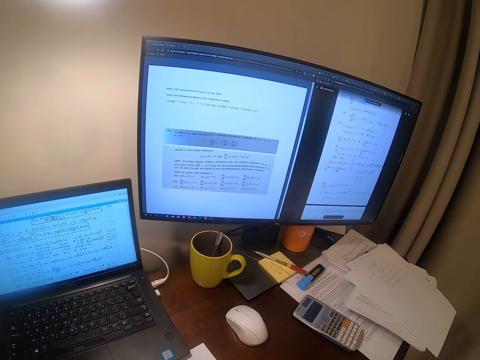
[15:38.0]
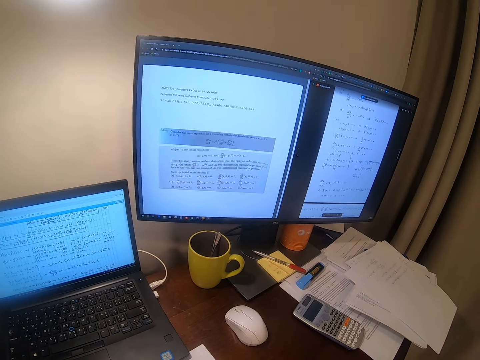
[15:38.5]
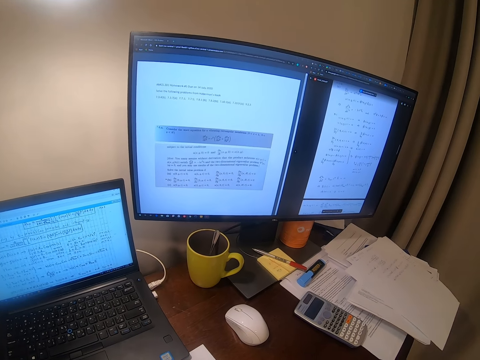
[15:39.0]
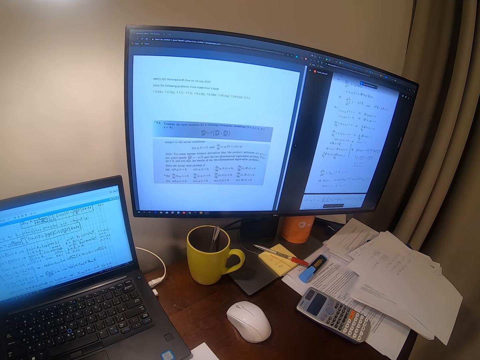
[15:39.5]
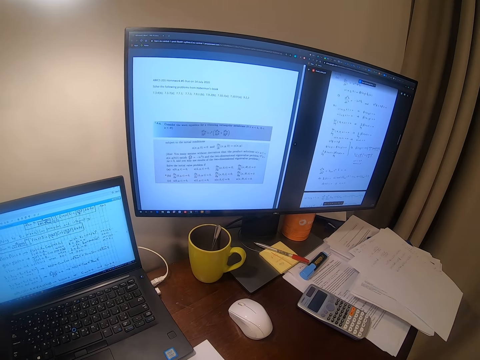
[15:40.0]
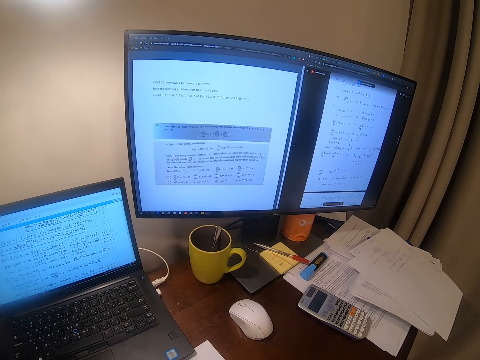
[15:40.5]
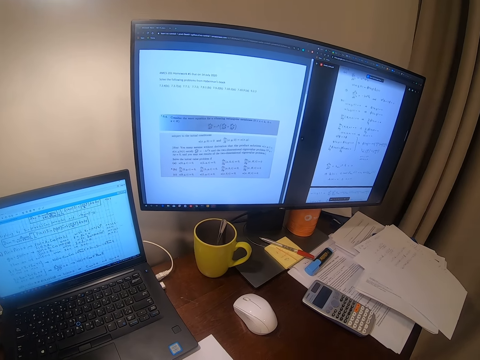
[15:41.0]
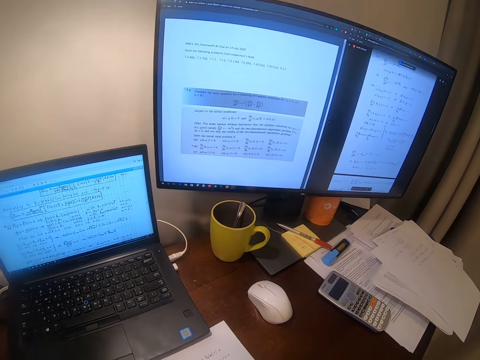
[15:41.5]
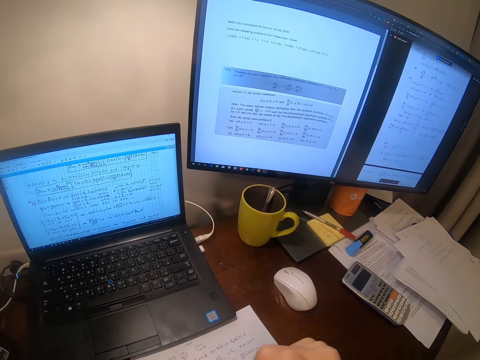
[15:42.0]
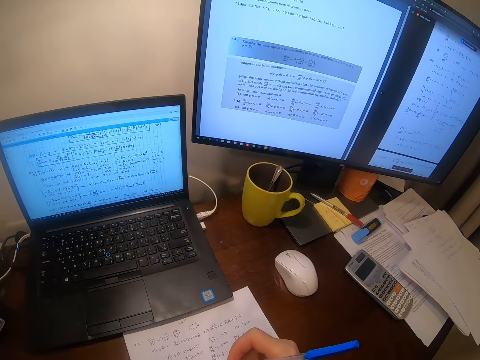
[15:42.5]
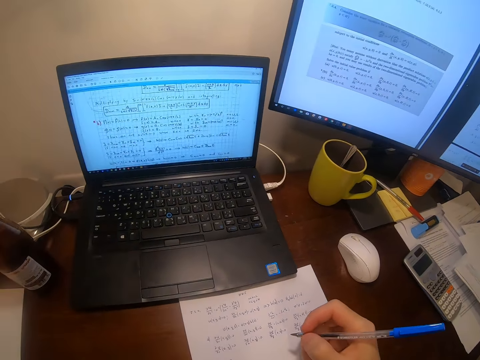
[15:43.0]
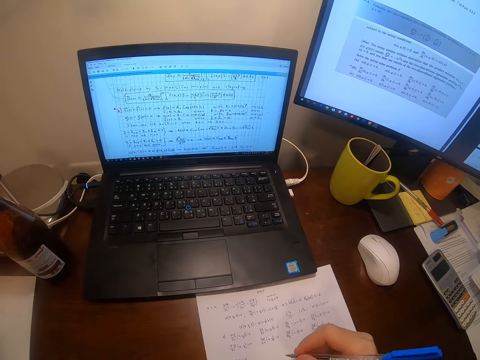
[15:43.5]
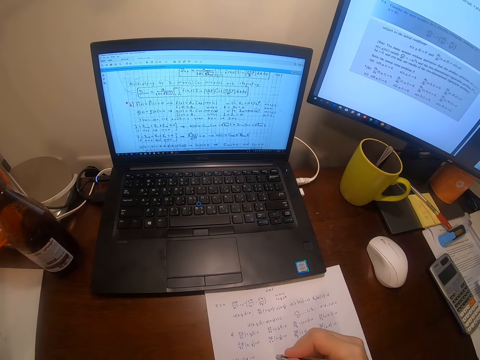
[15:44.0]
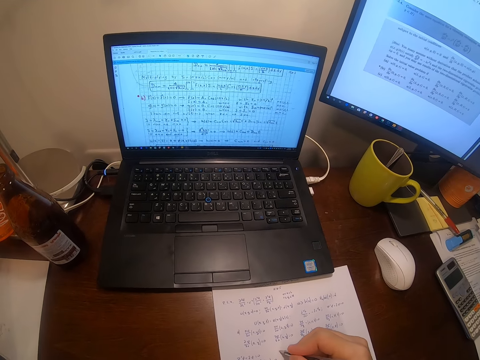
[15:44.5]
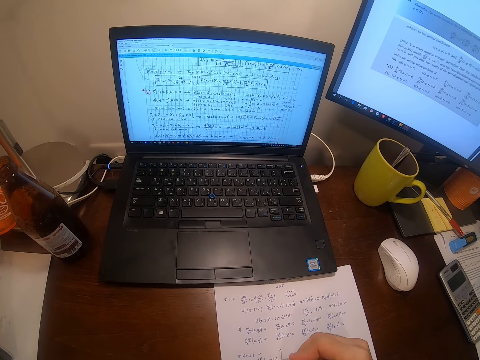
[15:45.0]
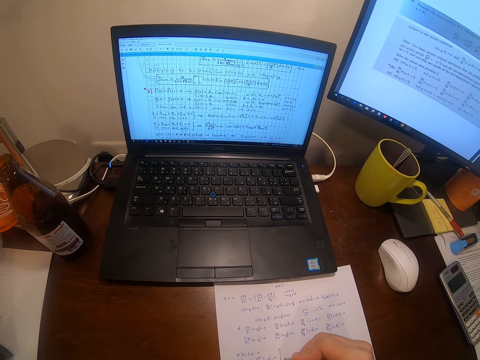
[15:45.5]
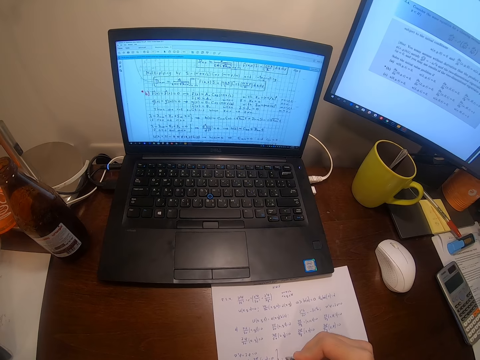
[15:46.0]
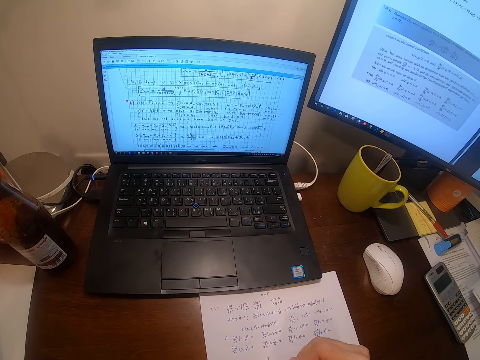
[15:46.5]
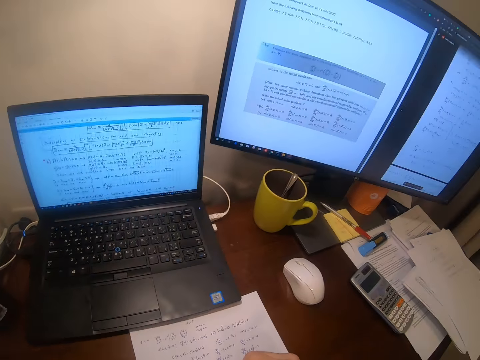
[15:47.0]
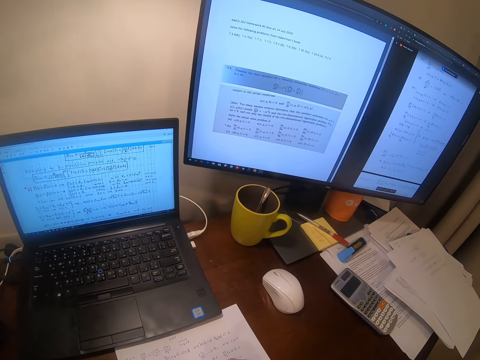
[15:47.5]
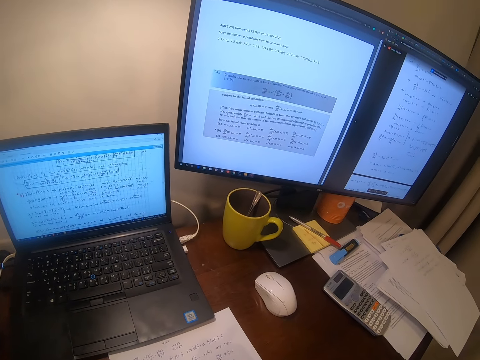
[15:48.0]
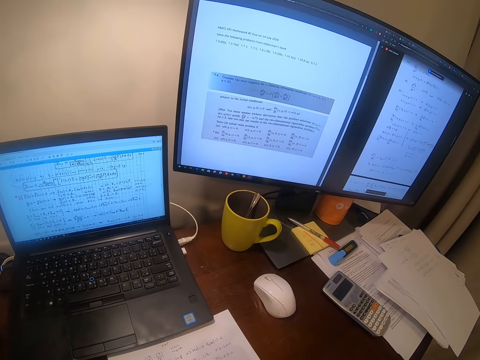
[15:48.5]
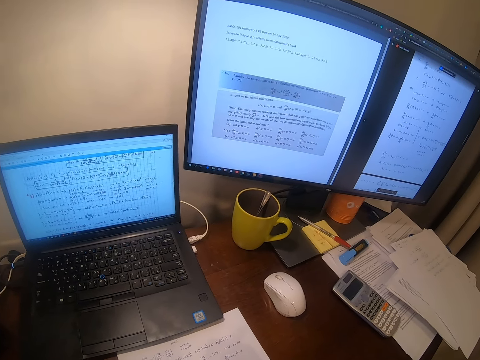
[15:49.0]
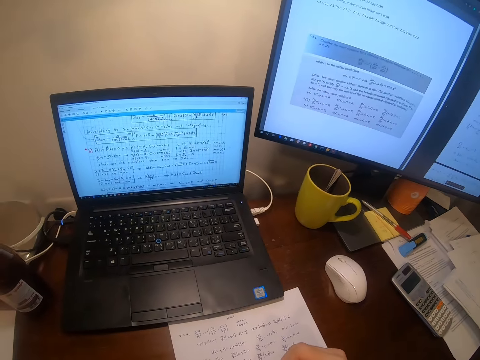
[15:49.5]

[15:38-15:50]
The camera wearer writes on the paper.

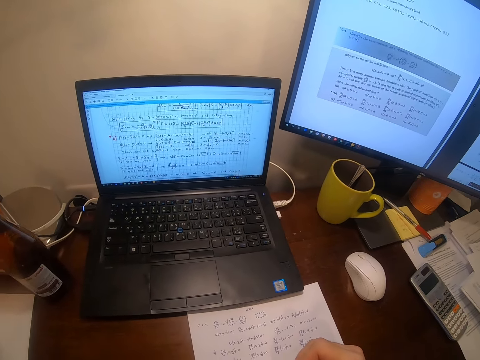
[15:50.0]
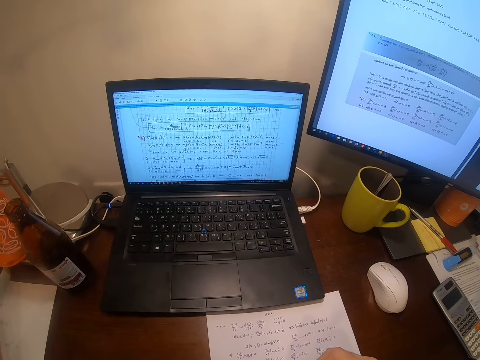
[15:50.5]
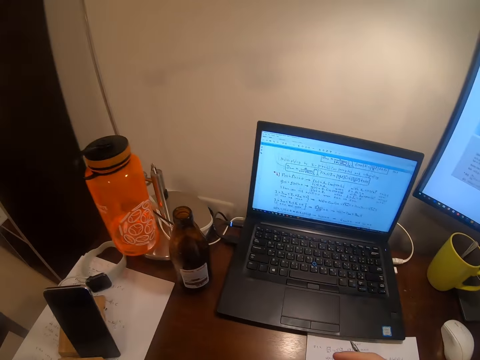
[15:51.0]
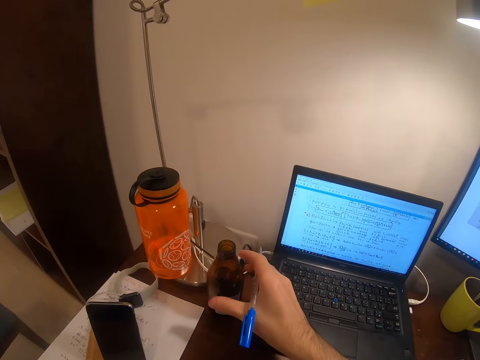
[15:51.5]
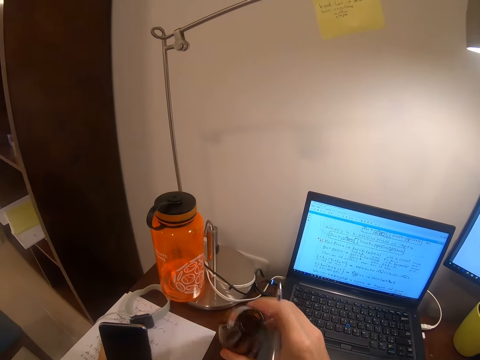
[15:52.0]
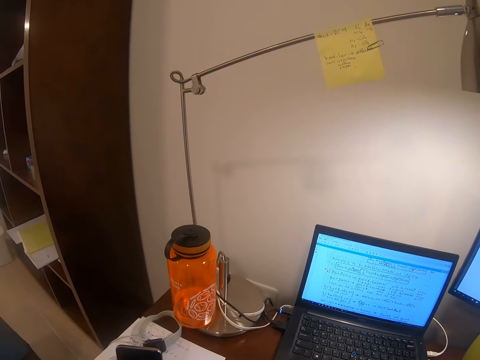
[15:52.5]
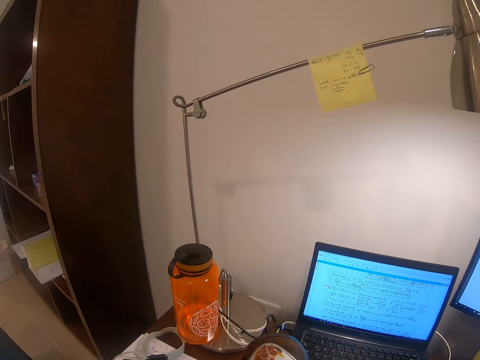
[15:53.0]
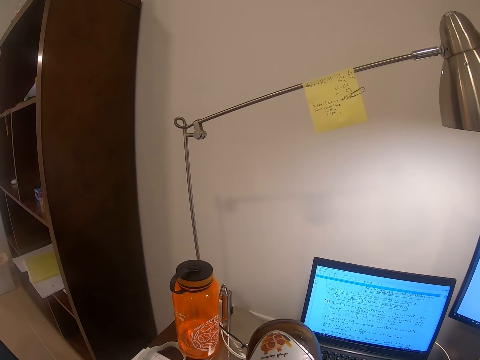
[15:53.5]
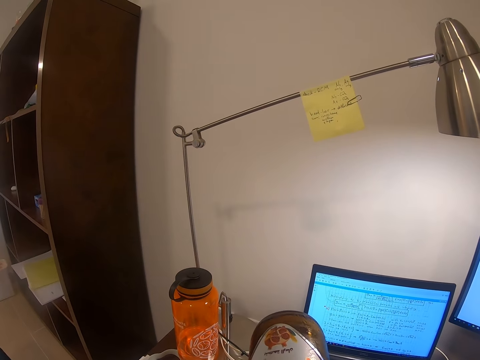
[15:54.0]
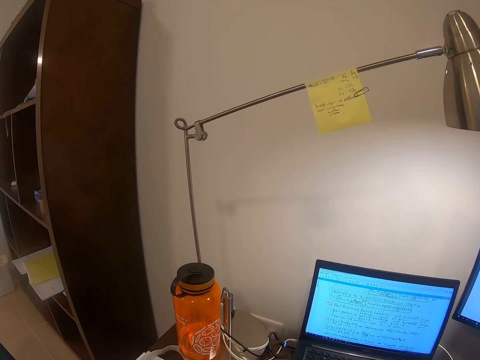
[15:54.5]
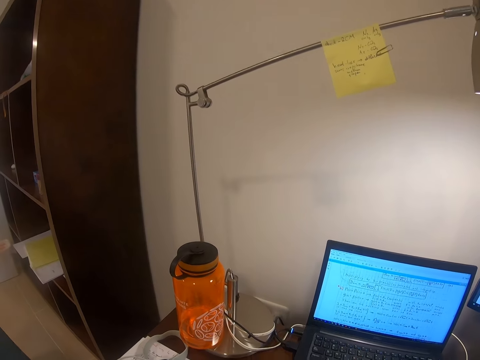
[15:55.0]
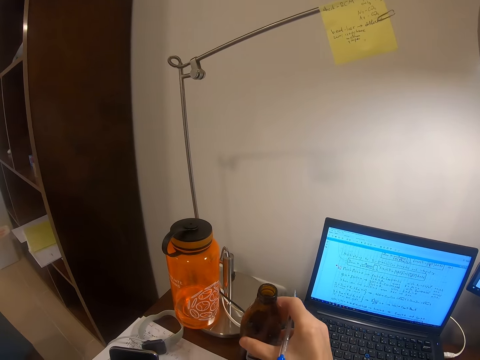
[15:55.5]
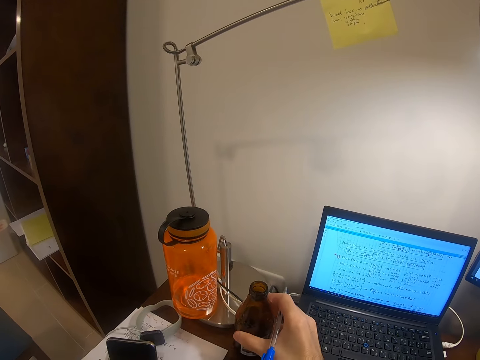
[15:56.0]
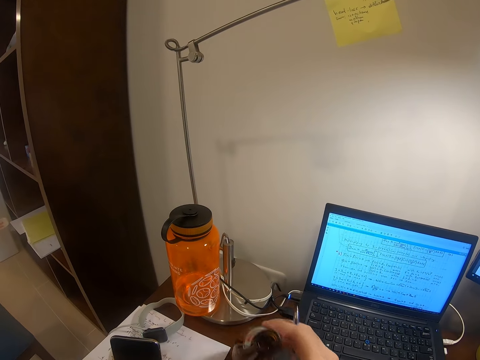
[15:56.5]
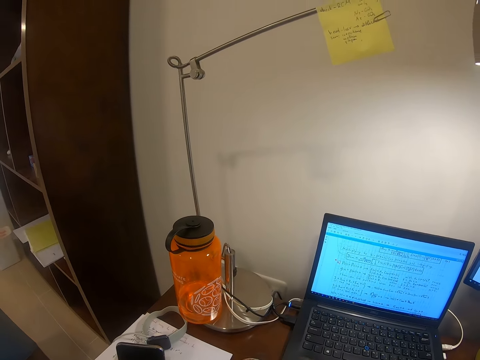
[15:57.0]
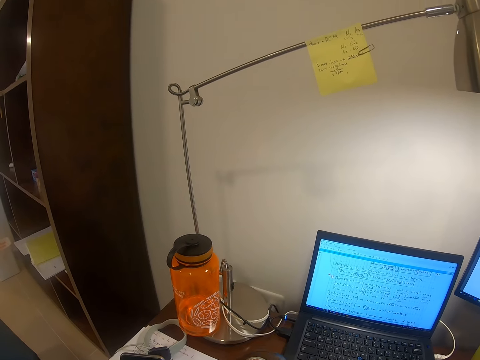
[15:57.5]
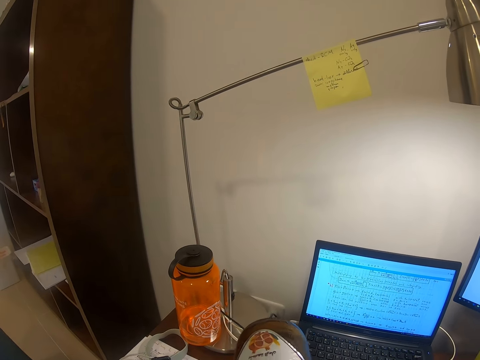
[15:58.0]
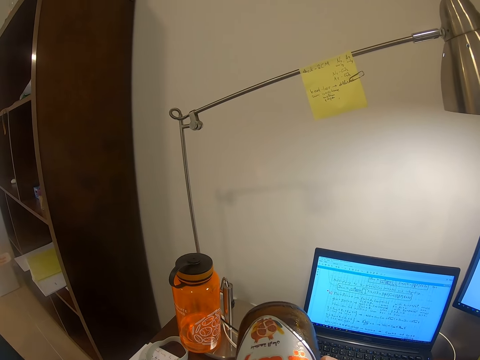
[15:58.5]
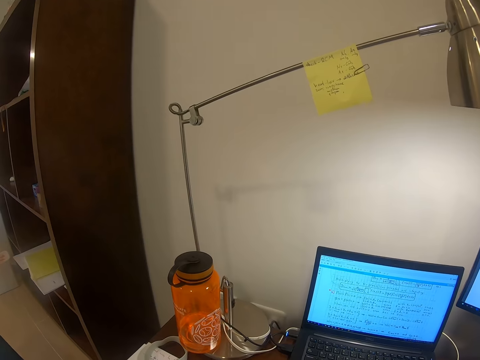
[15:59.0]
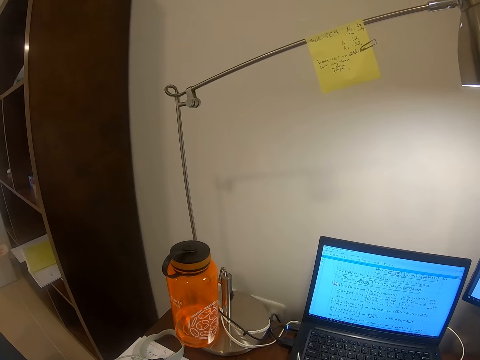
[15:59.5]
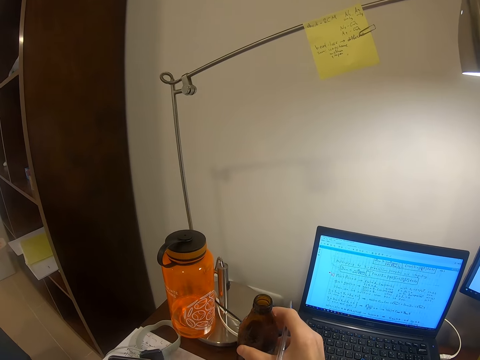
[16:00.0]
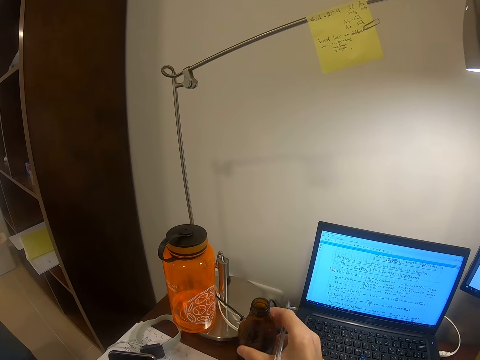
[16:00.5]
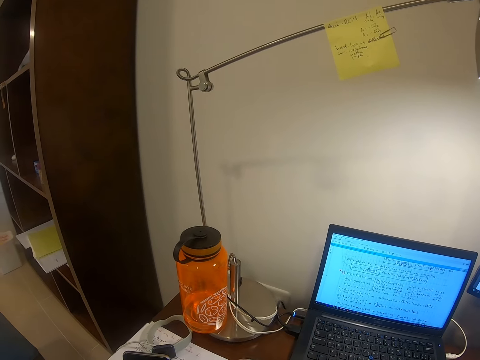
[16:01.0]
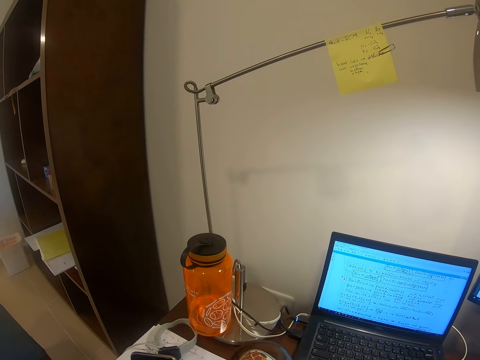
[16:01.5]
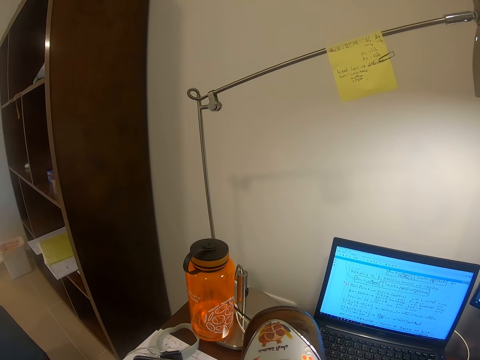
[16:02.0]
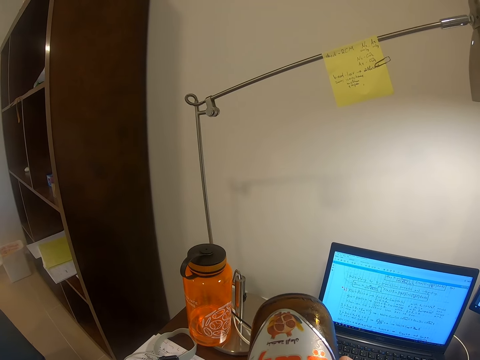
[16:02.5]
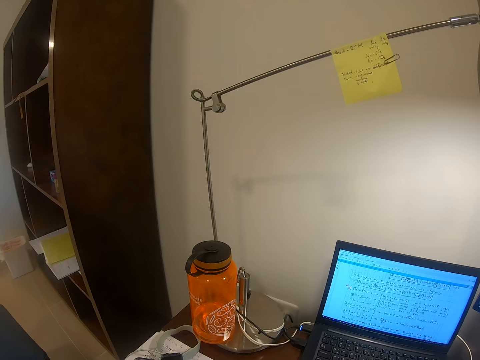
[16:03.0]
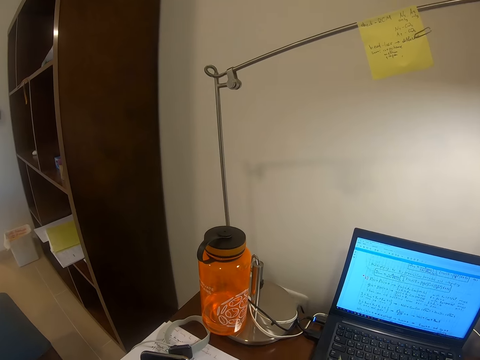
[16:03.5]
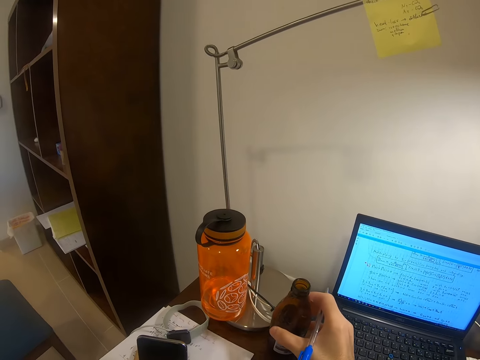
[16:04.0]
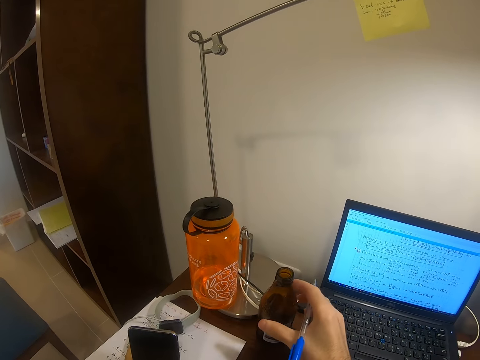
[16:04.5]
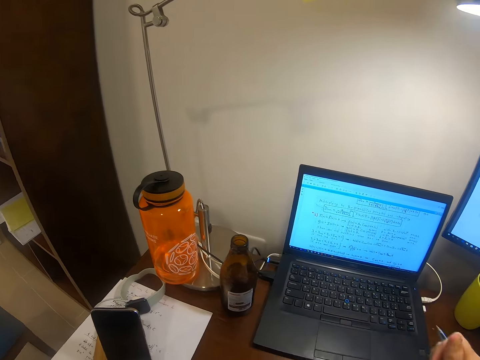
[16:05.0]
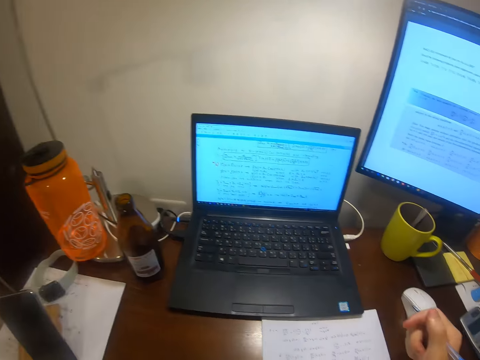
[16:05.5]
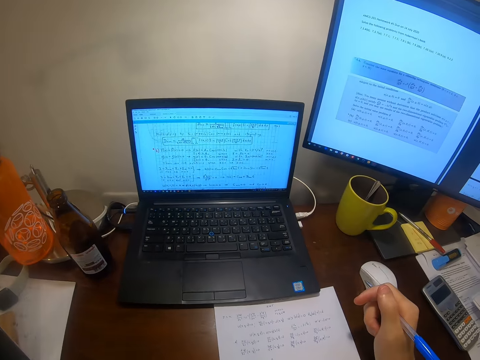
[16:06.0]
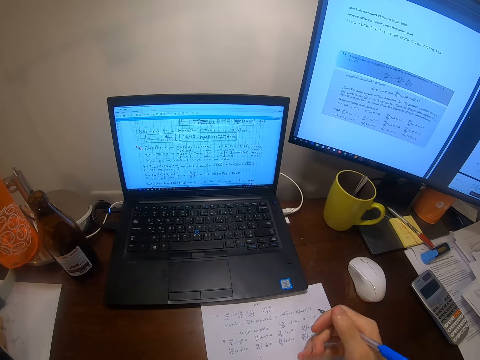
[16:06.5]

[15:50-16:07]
The camera wearer looks around. They take a beer bottle and drink from it. They put the bottle on the table. They take the beer bottle and drink from it. They put the beer down. They move the bottle away from the mouth. They drink something from the bottle. They put the bottle on the table.
